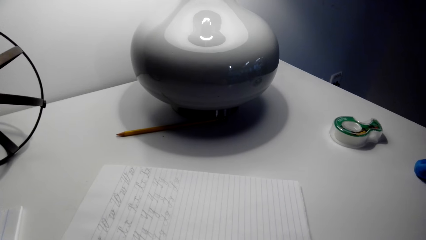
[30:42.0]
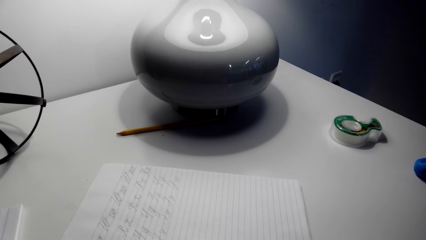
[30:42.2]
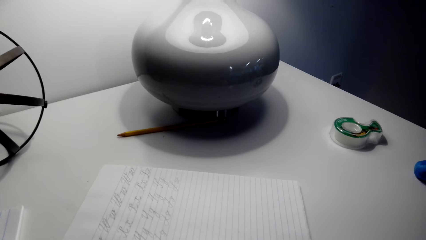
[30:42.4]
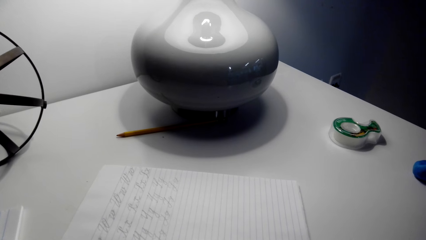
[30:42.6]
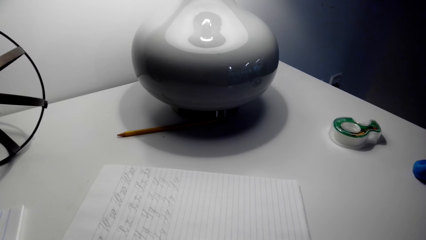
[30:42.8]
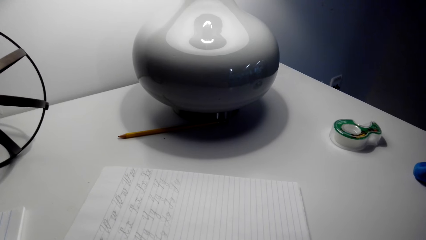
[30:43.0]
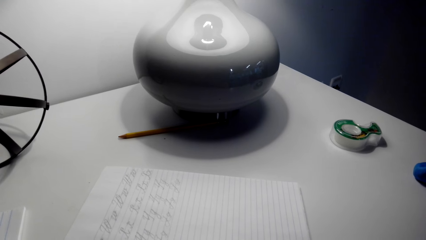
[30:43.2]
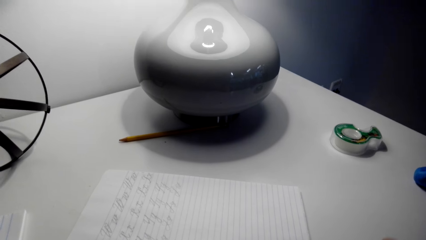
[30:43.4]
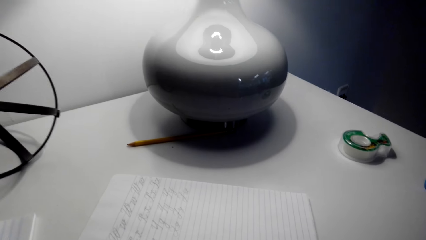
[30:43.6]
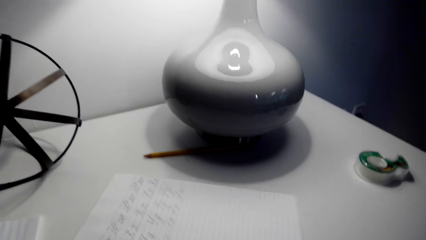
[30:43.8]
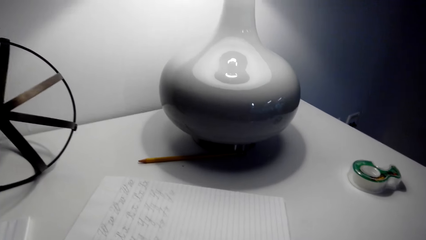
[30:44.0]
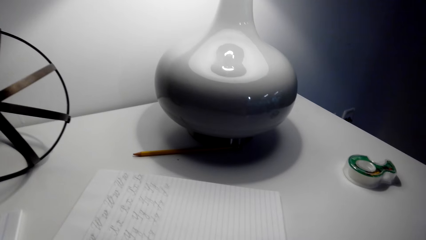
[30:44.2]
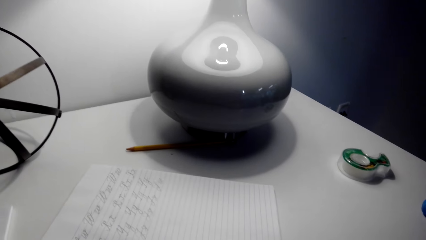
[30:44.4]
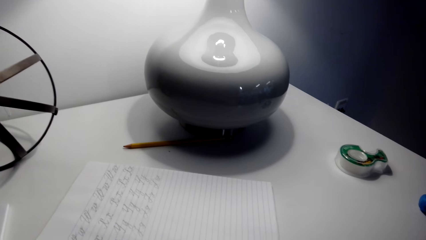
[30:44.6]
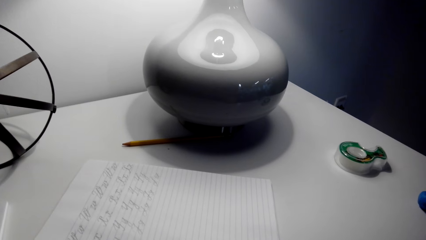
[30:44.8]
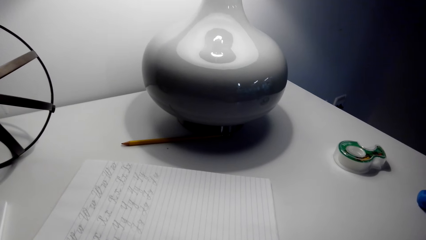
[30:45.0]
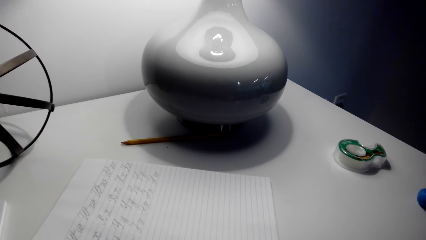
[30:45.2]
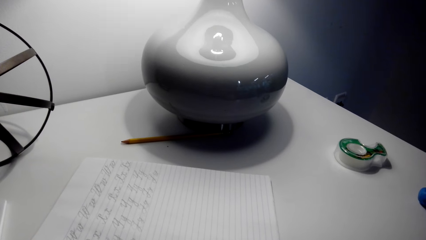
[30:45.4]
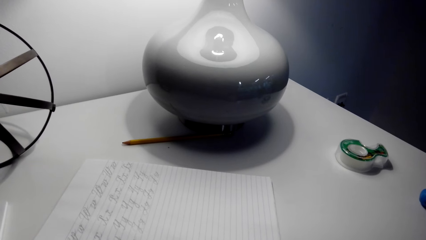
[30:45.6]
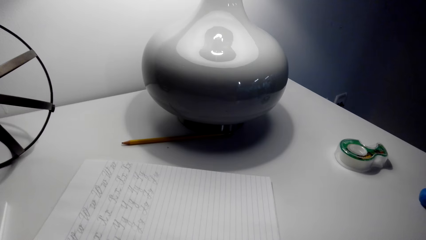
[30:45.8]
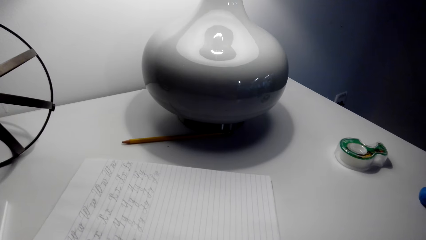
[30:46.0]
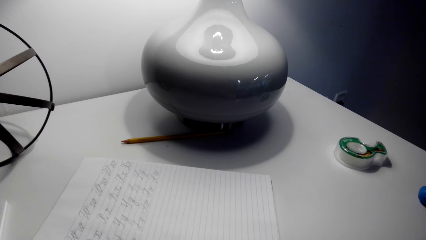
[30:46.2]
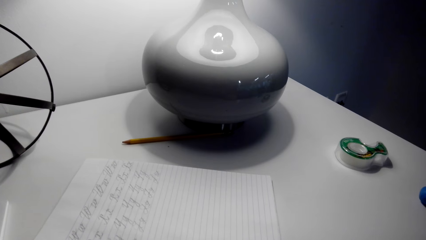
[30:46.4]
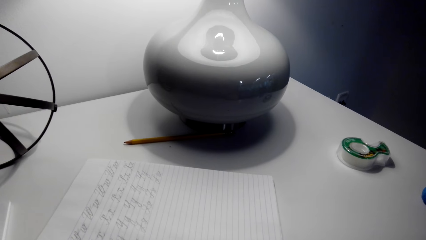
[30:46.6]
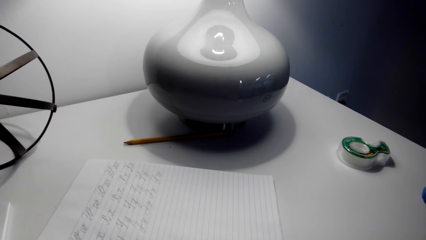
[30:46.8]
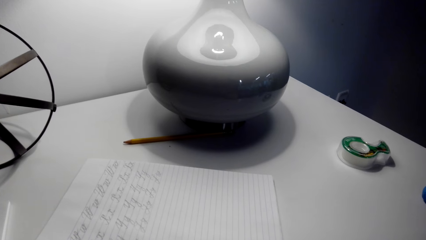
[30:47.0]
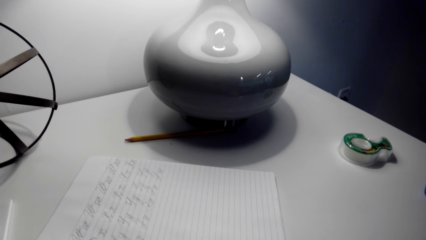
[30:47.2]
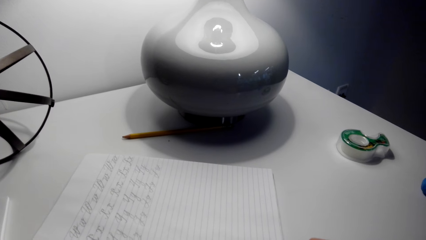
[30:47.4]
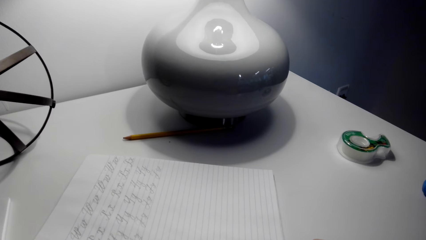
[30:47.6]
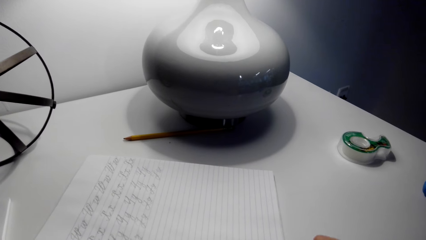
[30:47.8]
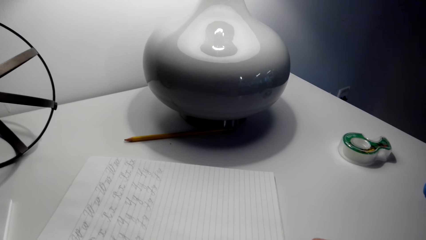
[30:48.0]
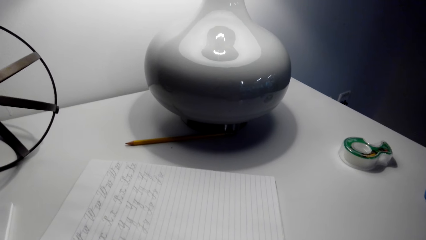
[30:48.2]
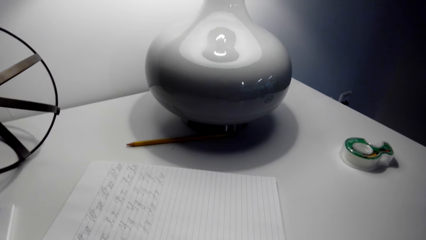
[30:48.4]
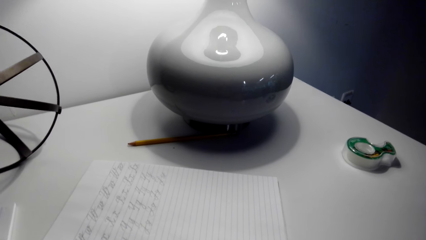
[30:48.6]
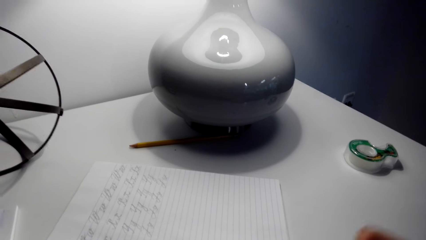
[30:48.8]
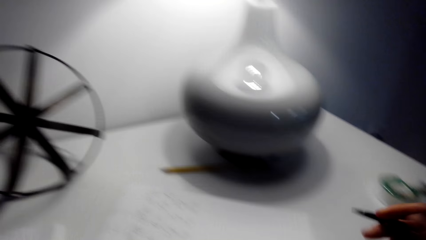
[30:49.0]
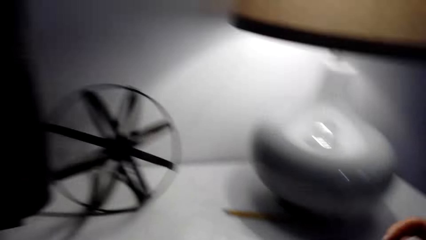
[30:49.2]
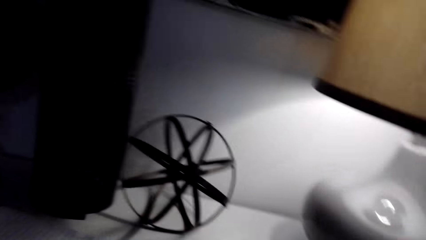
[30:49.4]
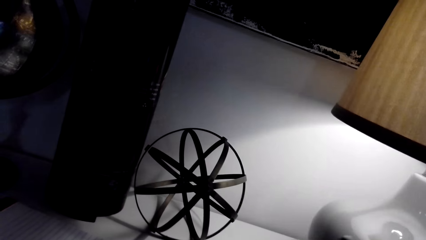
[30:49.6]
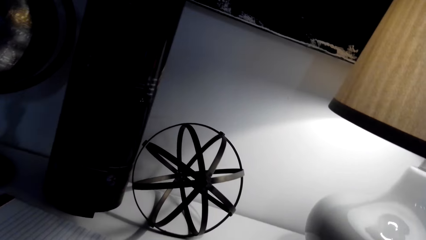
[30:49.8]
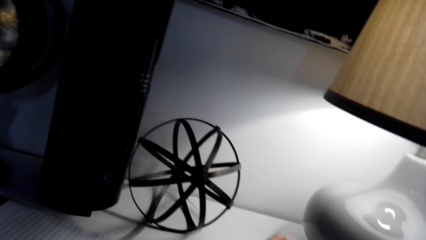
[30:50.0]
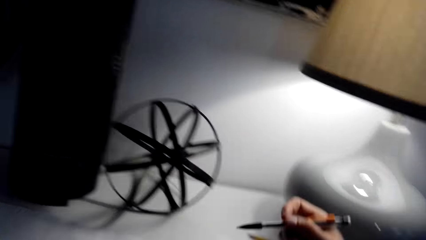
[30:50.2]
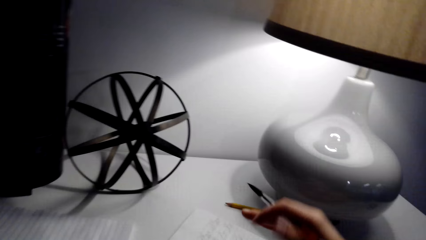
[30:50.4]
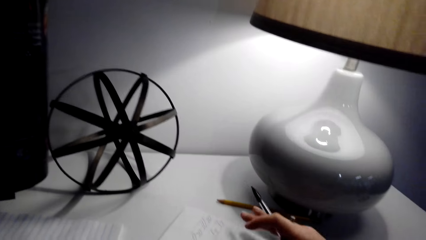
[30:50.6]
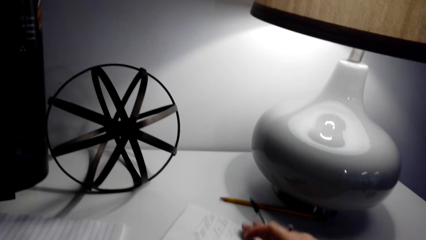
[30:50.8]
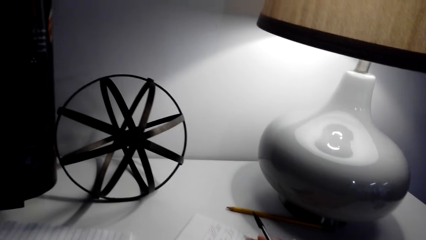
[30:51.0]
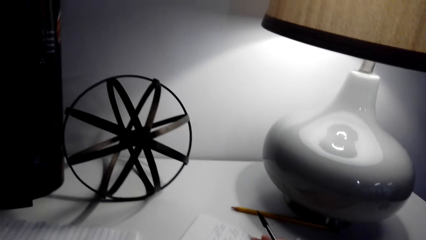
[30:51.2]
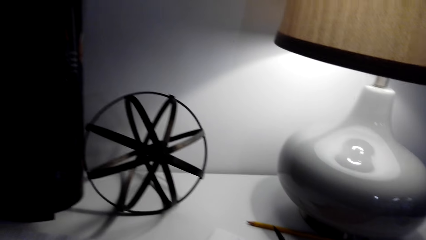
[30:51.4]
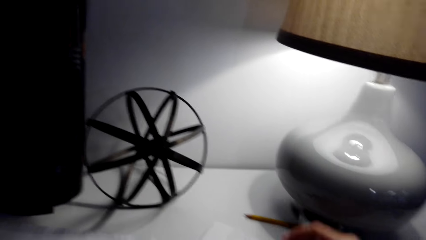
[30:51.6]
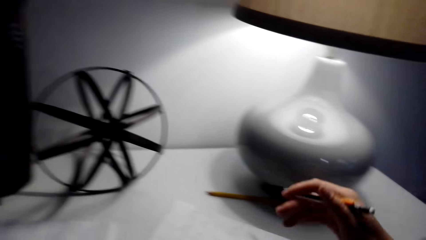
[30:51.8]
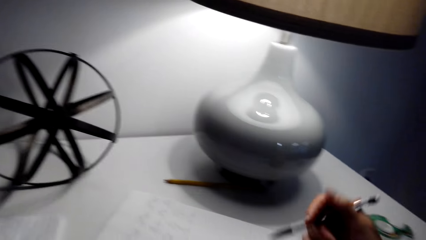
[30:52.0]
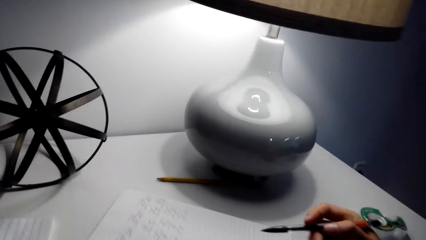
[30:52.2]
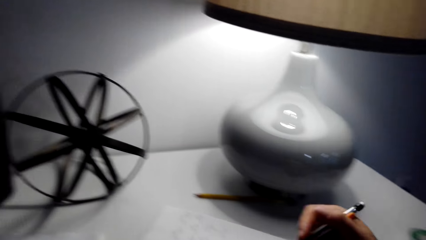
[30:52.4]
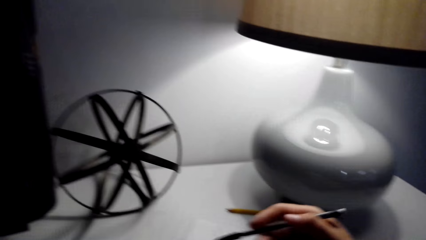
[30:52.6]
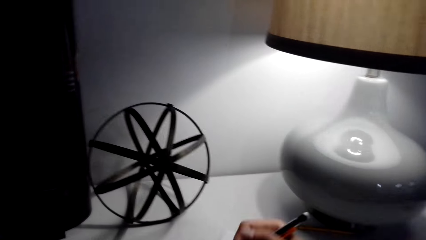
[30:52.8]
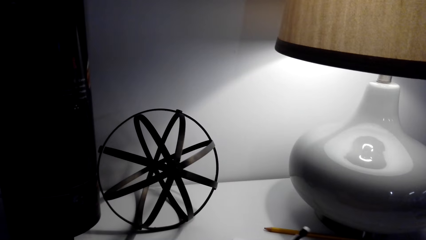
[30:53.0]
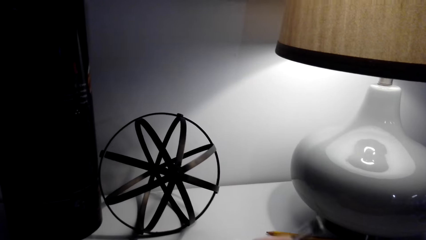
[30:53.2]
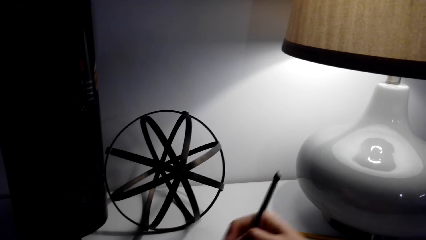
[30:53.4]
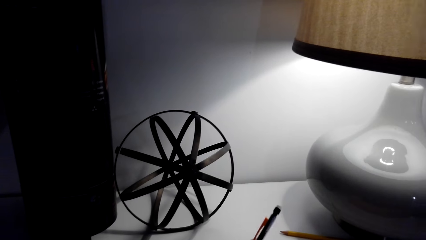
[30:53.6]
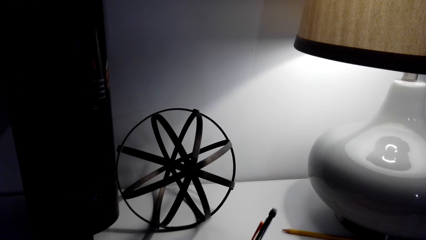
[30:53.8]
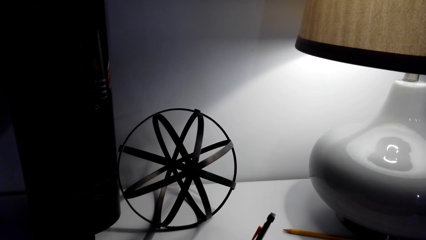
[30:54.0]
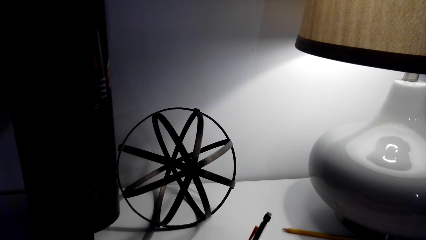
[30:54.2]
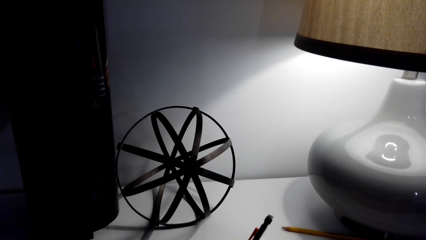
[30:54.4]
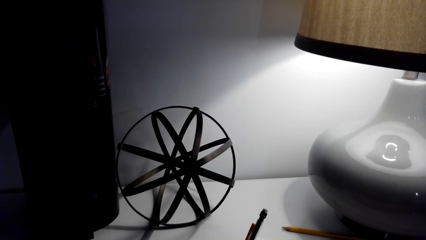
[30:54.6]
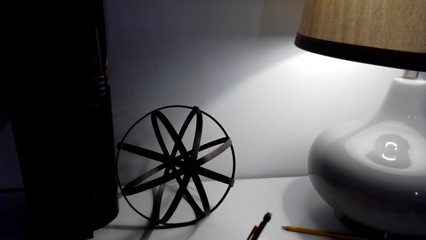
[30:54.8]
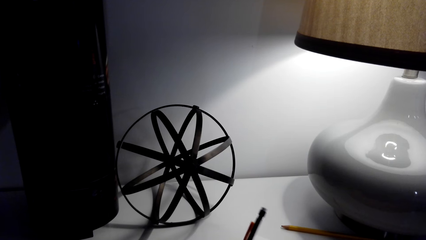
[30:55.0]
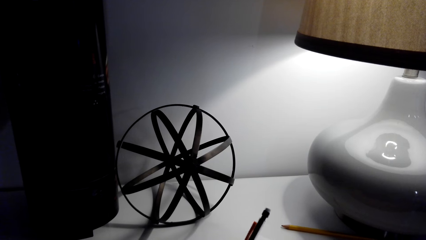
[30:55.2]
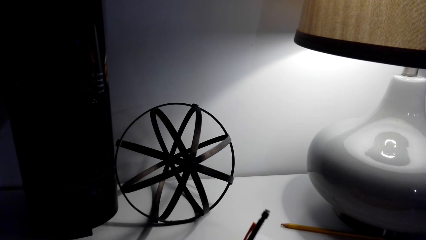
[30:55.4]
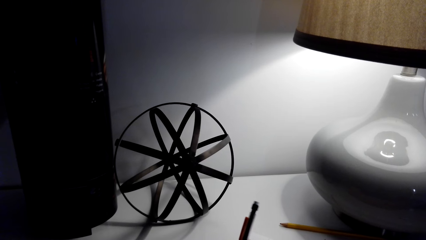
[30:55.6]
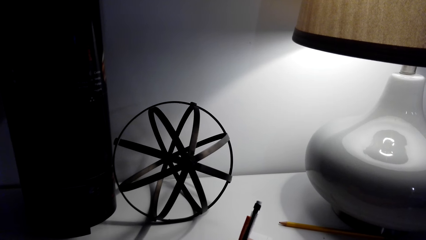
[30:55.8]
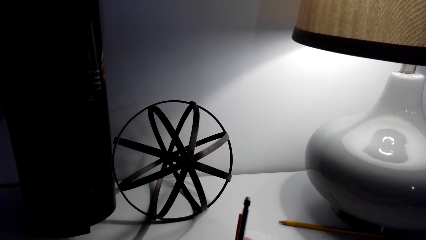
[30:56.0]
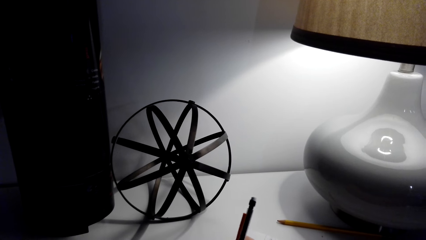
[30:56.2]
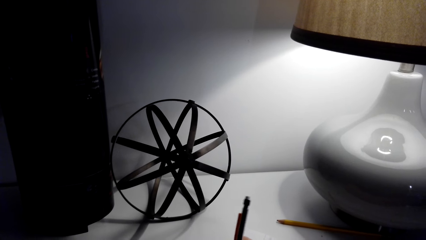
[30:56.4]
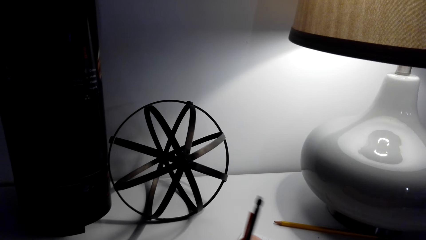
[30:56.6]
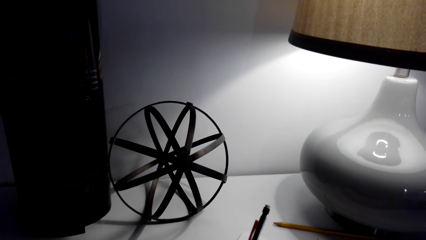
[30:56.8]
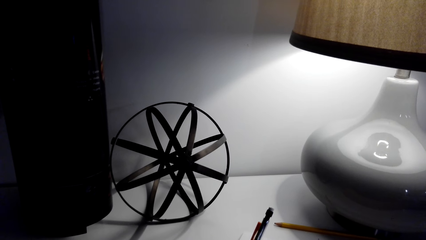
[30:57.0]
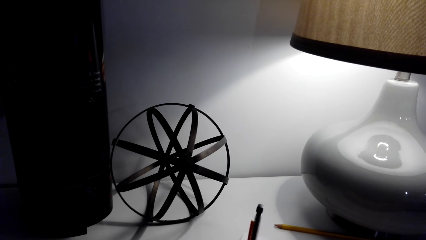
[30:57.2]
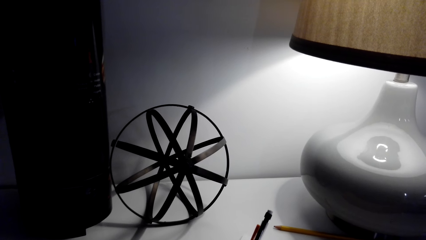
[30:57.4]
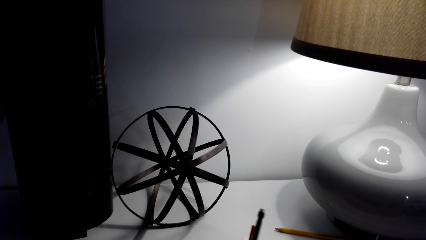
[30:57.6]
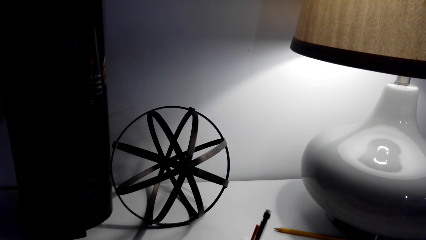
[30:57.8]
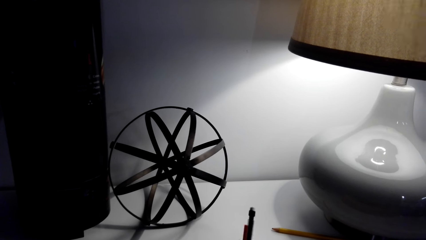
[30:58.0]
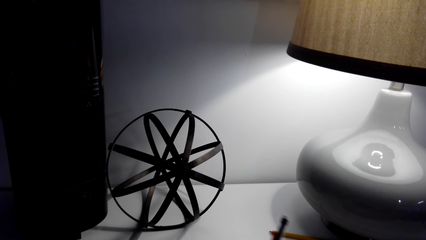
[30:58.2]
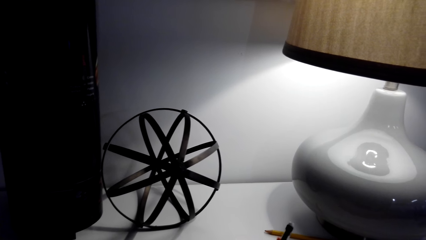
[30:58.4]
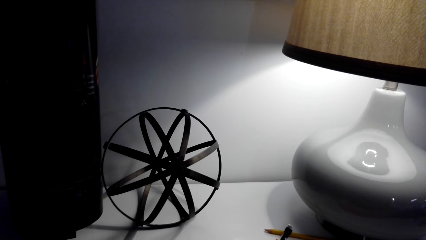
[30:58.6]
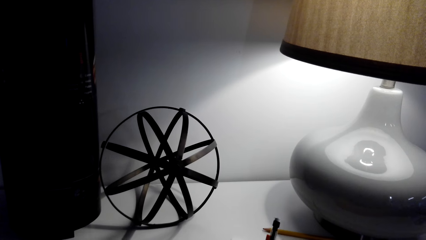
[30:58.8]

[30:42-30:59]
The camera wearer moves a book. They lift a pen with the right hand. They look around the apartment. They look around the table. They hold the book with the right hand. They lift the pen with the right hand. They write on the book, a notebook, with the pen.
